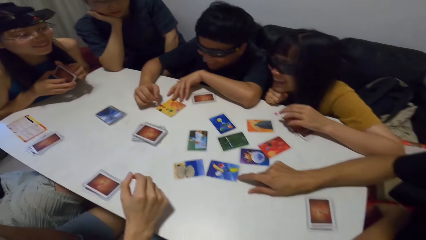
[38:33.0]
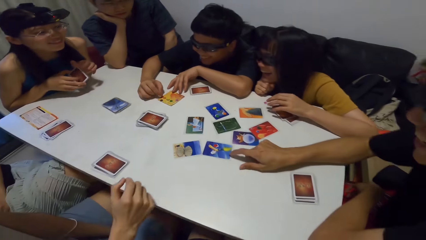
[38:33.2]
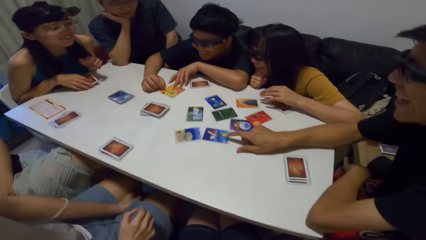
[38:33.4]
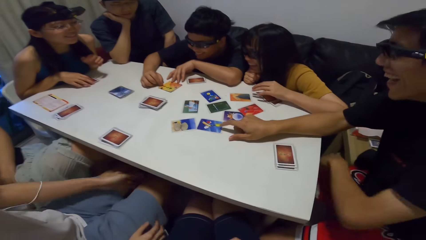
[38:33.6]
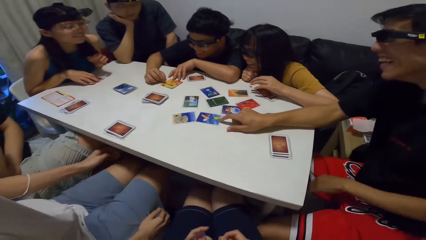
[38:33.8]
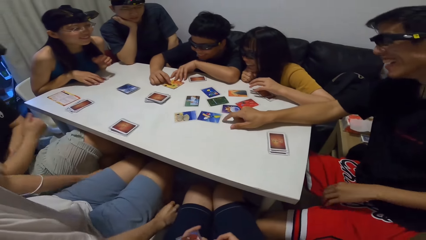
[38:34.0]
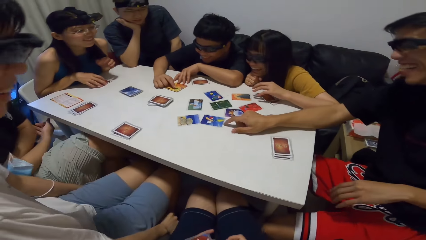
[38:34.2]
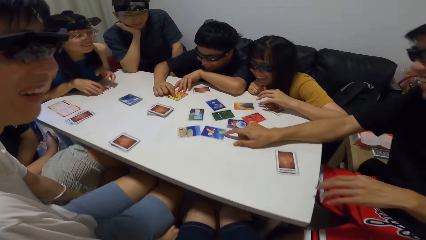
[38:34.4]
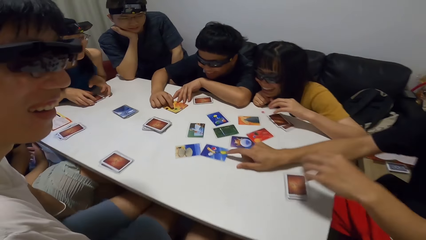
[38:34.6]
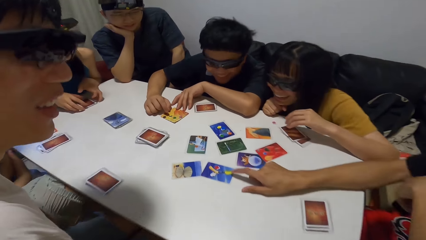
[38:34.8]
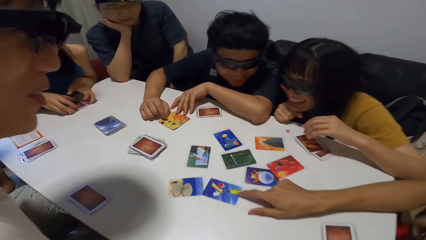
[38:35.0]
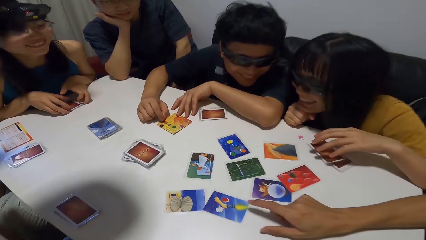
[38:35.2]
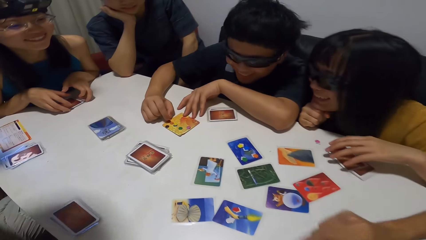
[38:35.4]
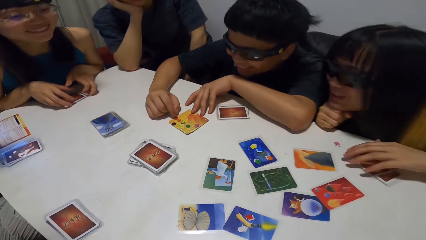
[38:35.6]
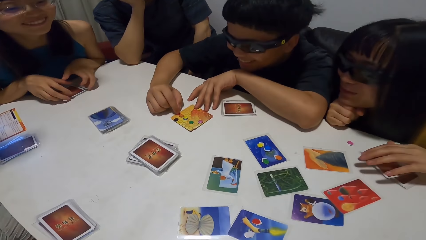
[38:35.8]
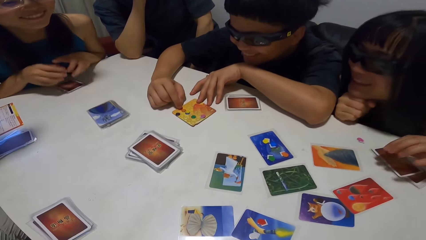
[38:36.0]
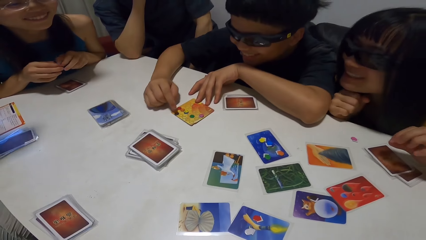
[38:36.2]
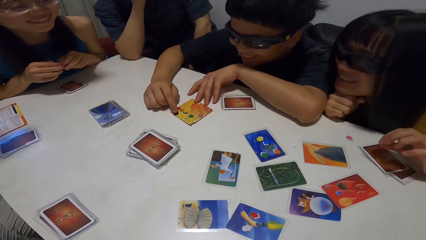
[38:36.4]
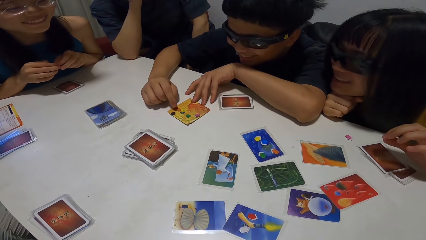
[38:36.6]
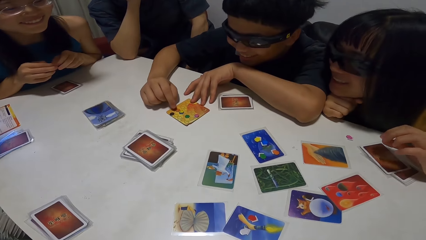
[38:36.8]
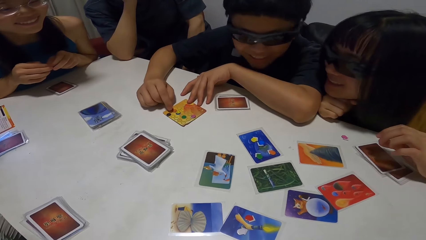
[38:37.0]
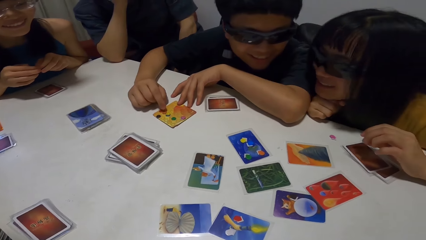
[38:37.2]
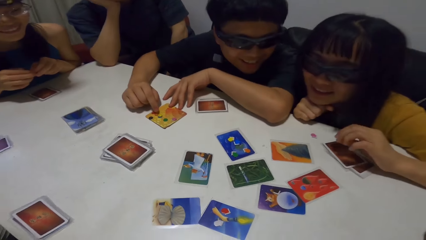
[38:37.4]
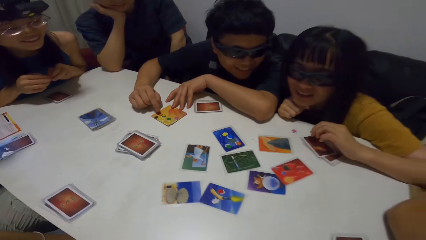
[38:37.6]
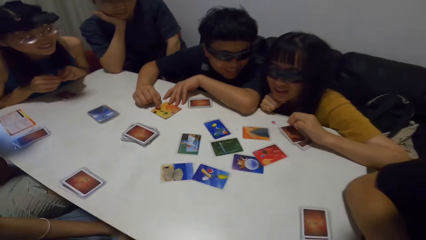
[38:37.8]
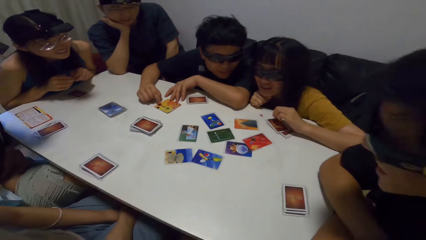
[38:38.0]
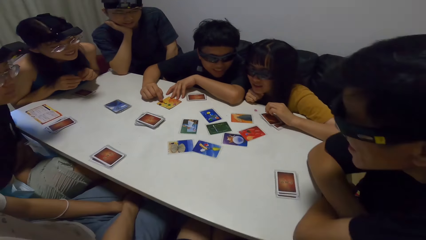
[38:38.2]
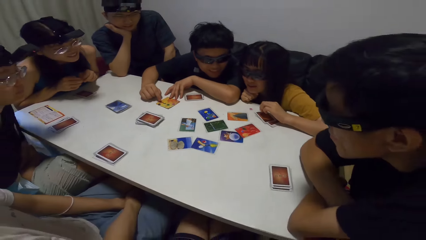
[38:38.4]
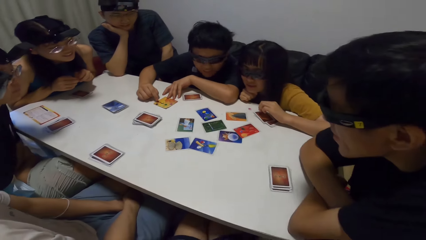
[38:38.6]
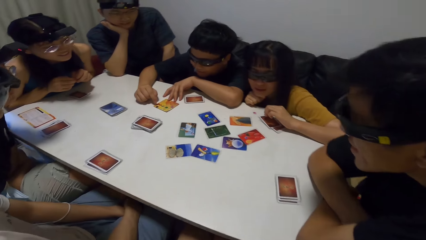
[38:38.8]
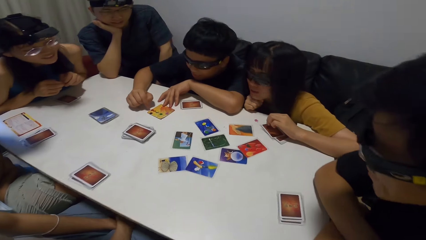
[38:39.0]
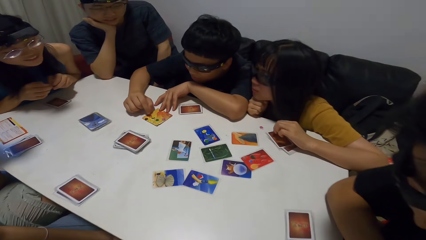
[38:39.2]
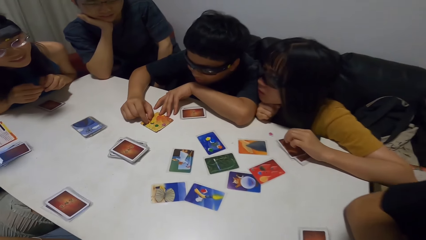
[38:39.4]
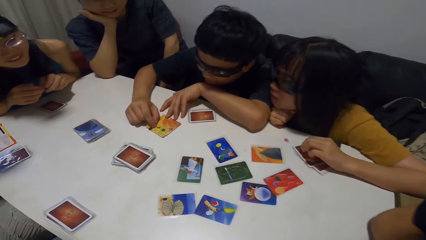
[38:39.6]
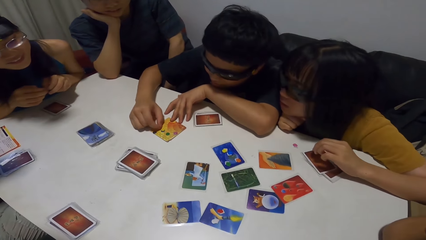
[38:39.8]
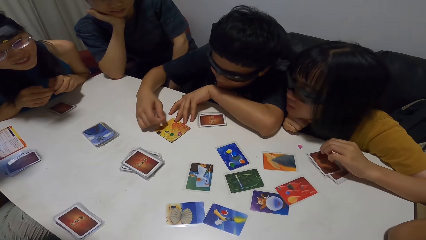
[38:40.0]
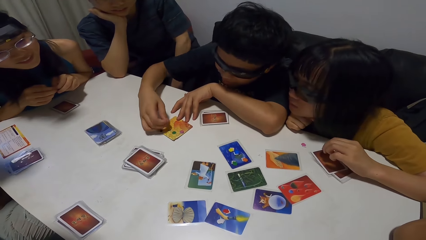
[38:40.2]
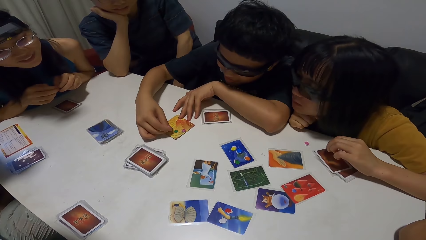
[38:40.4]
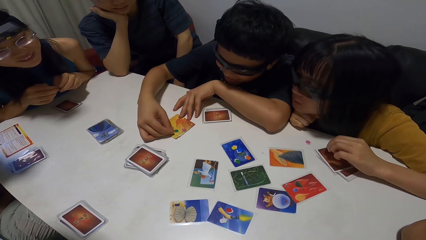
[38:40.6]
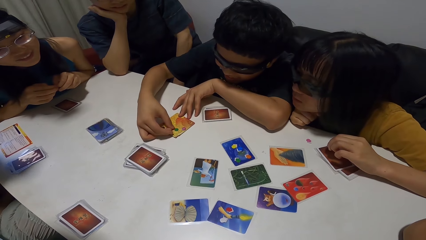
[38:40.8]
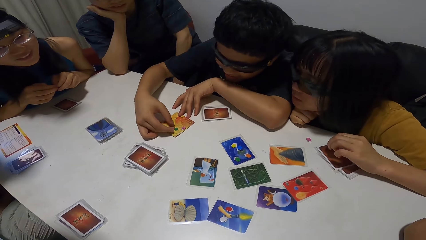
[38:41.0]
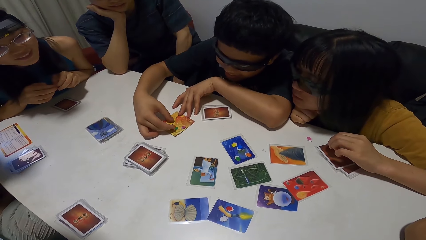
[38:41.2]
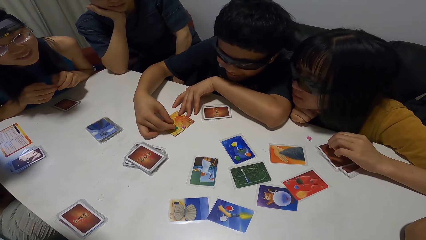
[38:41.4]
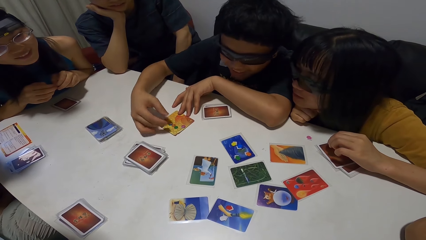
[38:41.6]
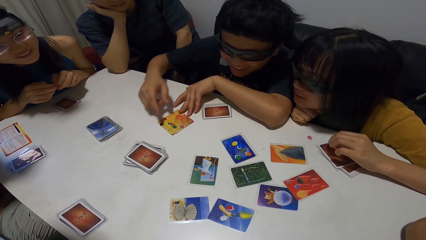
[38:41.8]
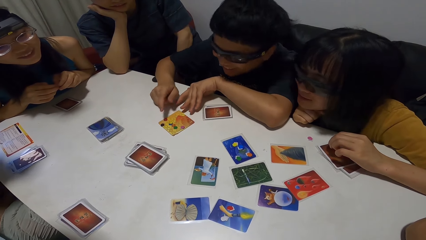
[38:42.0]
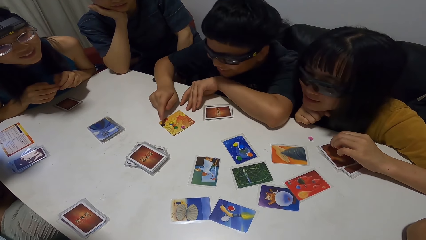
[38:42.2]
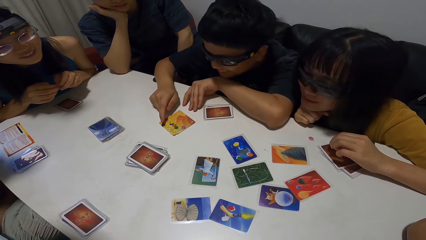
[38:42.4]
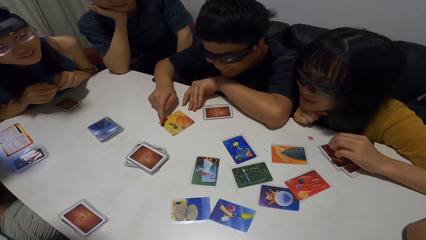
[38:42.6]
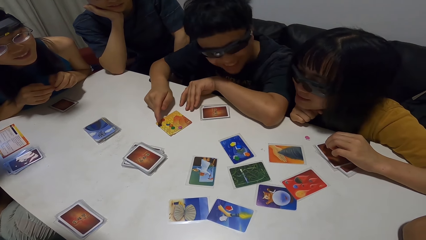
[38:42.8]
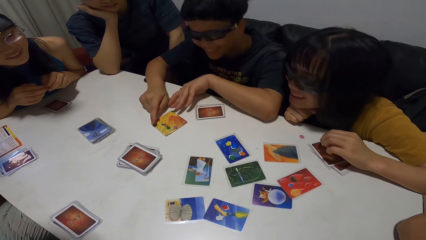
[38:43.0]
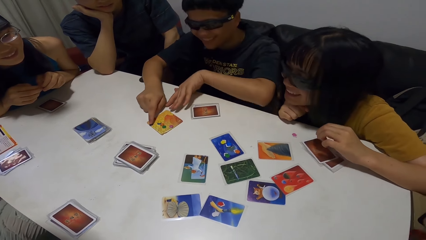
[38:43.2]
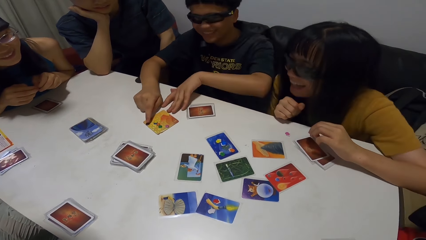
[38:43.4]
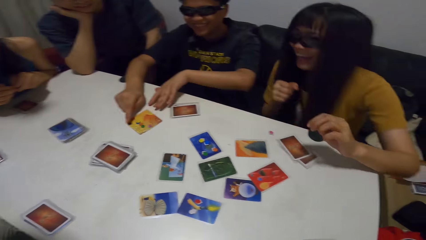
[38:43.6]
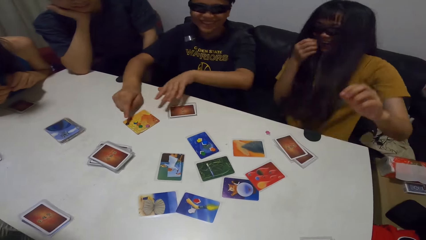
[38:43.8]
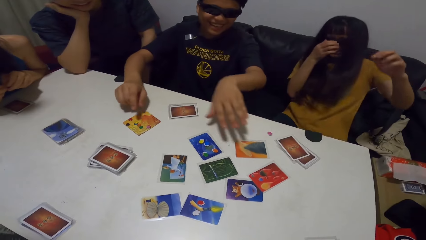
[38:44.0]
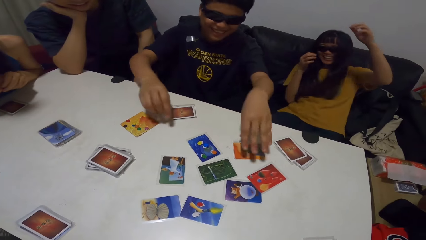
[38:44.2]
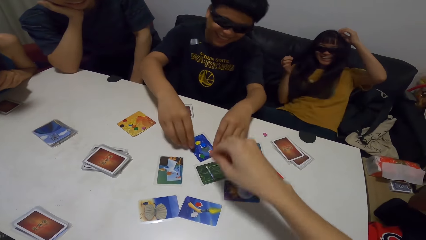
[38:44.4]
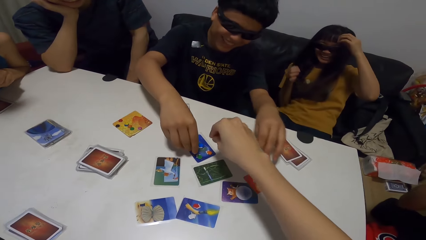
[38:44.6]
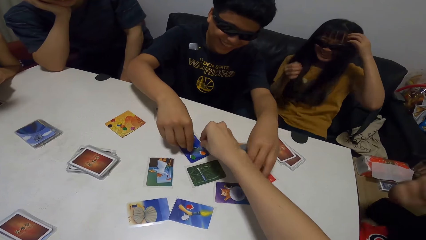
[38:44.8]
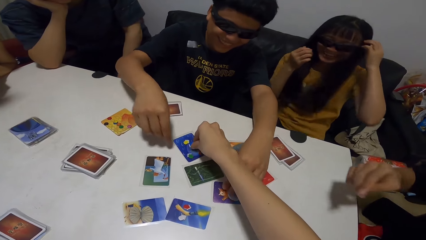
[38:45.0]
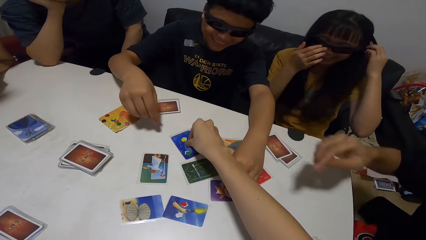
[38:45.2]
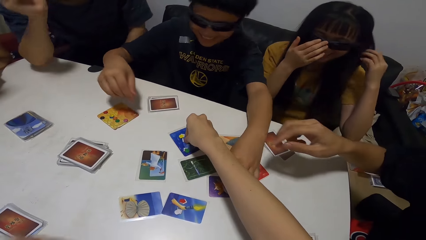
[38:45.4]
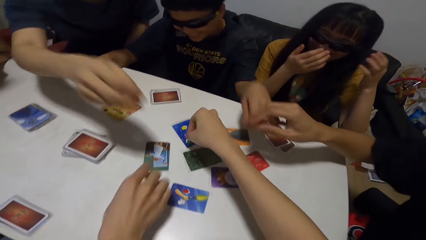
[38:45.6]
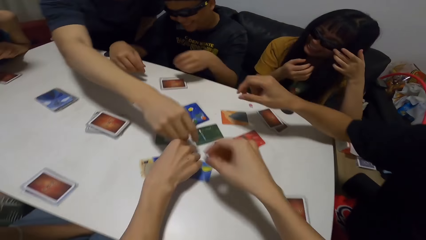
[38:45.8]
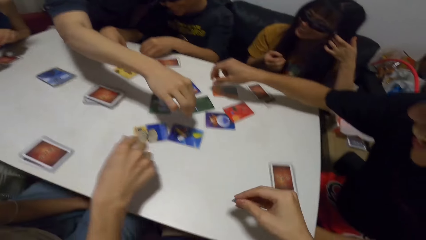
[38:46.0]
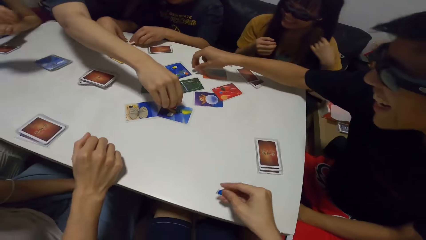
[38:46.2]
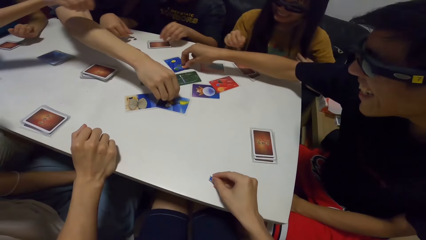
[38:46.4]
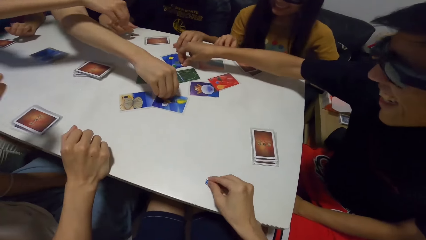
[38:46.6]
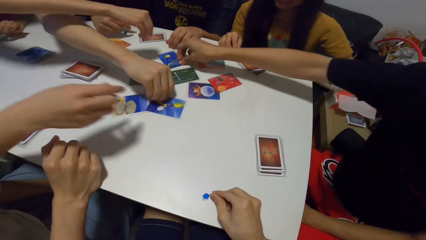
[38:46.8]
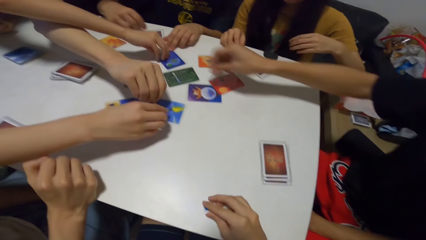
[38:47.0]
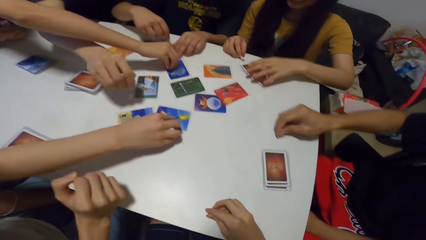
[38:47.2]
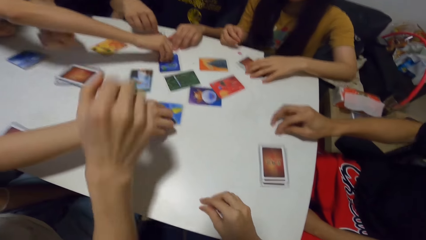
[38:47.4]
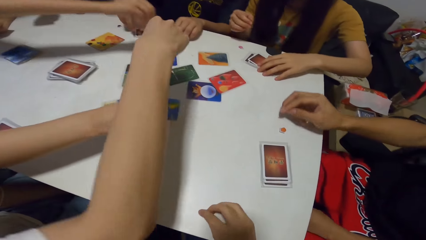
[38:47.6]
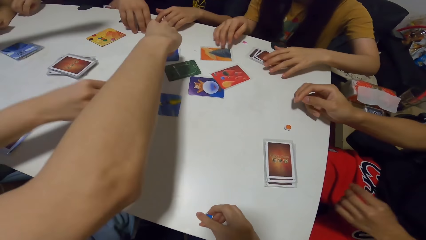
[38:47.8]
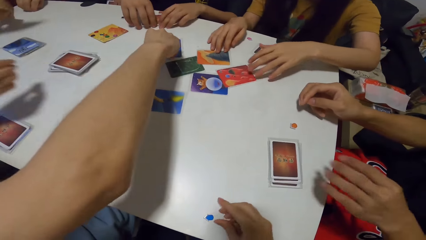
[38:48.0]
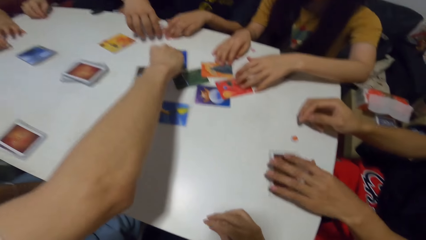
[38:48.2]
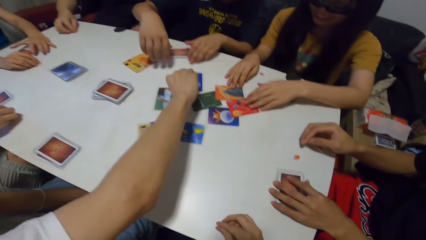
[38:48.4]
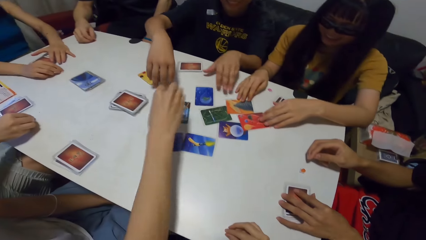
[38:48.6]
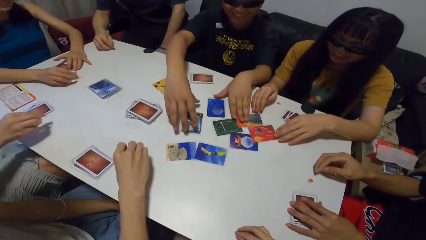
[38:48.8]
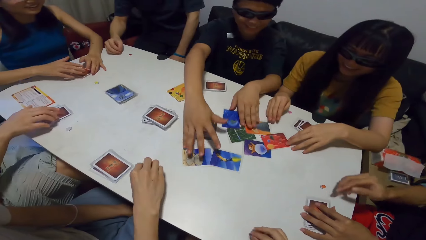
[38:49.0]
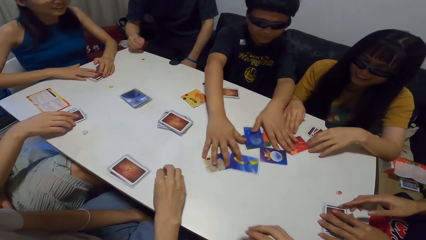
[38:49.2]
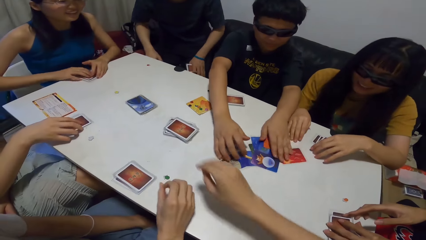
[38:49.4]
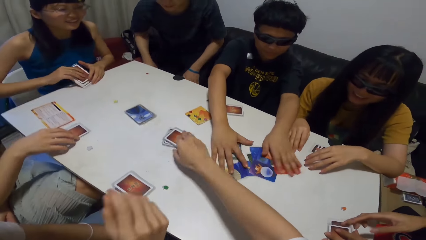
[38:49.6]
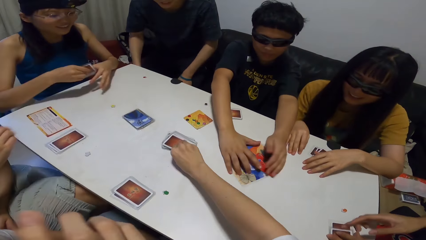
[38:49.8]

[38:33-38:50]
A lady places her cards on the table. A man picks an orange paper from the card. The camera wearer picks the blue paper from the card. Another man picks the black paper from the card. Another lady adjusts her glasses. A third man touches a card on the table. The second lady touches her hair. The camera wearer places the blue paper on the table. A fourth man picks the red paper from the card. The second lady touches her cards on the table. The first man places the orange paper on the table. The fourth man places the red paper on the table. The first man touches his cards on the table. The third man picks a green paper from the card. The second lady touches two cards on the table. The third man drops the green paper on the table. The second man gathers the cards on the table. The first lady packs her cards from the table.
